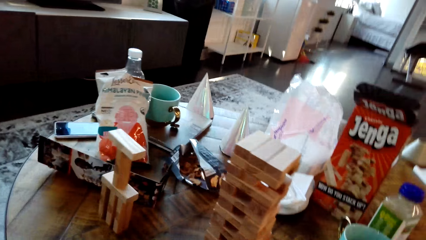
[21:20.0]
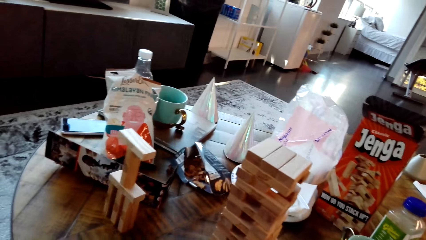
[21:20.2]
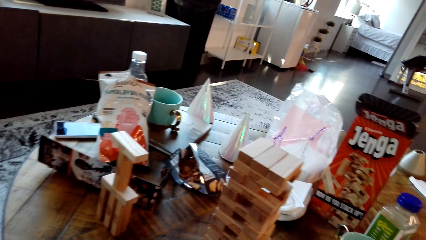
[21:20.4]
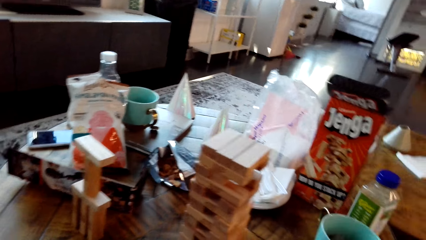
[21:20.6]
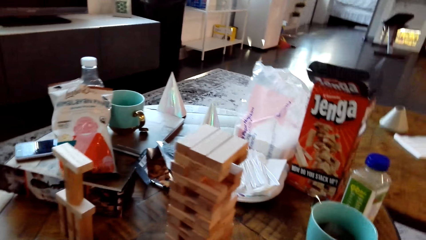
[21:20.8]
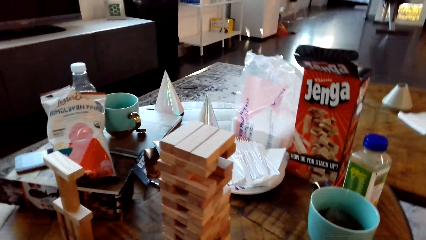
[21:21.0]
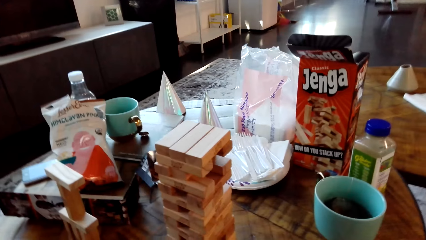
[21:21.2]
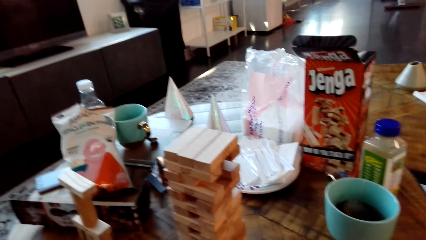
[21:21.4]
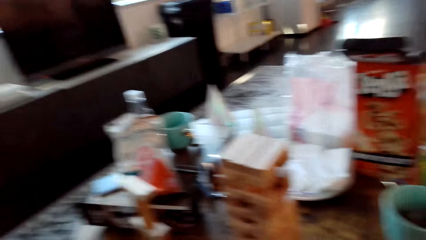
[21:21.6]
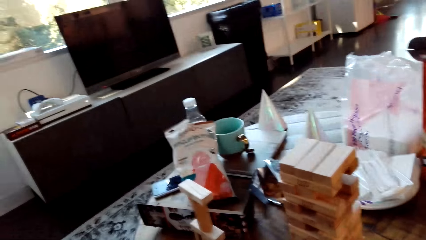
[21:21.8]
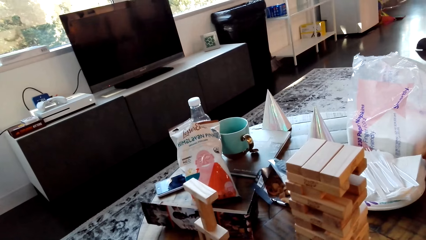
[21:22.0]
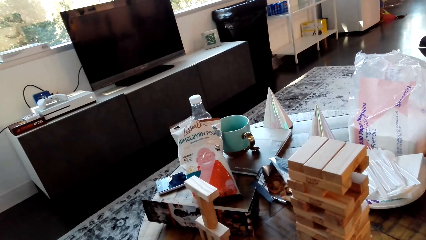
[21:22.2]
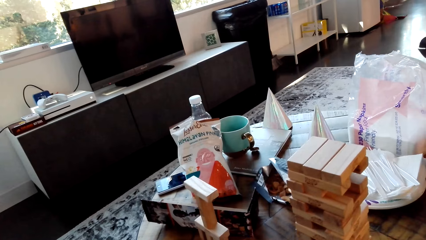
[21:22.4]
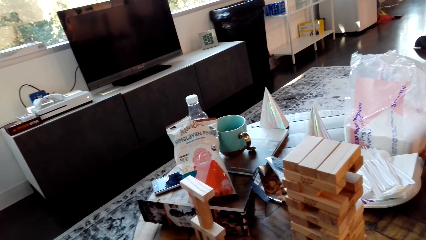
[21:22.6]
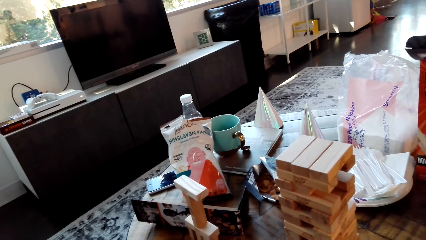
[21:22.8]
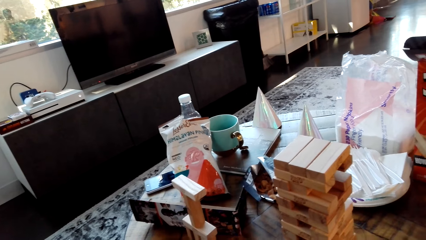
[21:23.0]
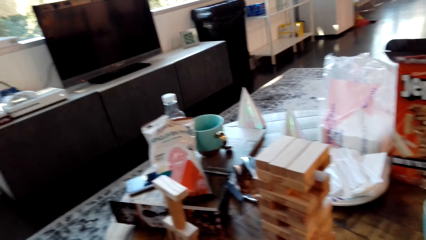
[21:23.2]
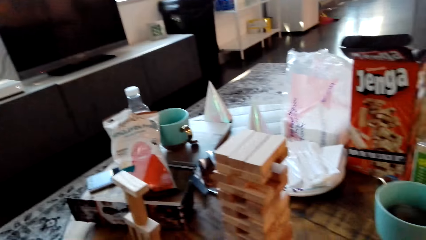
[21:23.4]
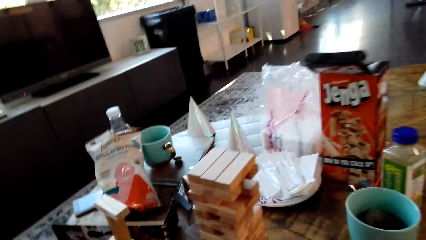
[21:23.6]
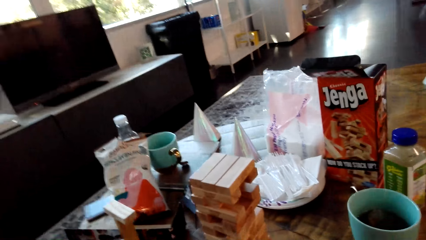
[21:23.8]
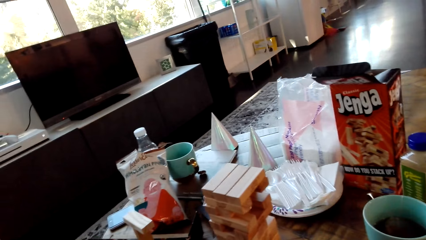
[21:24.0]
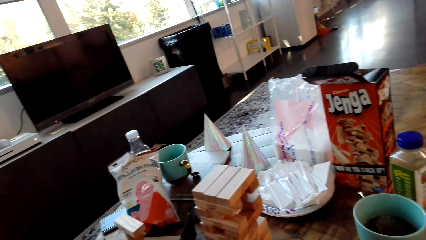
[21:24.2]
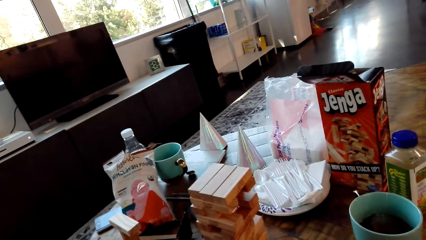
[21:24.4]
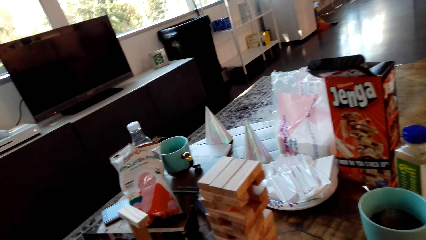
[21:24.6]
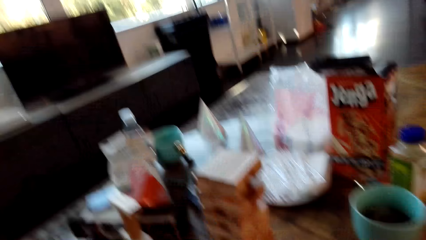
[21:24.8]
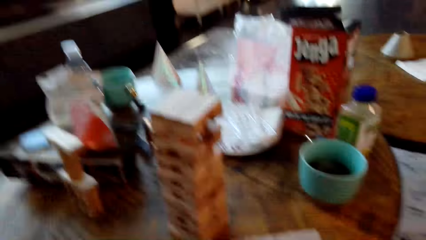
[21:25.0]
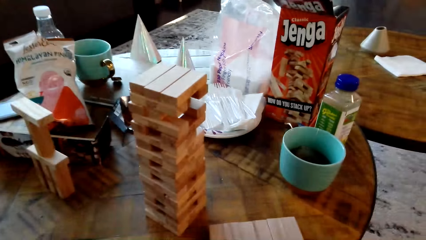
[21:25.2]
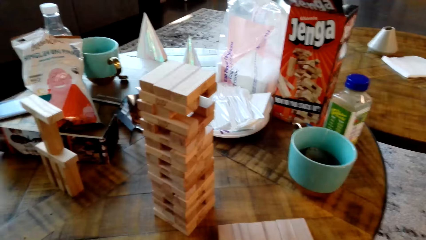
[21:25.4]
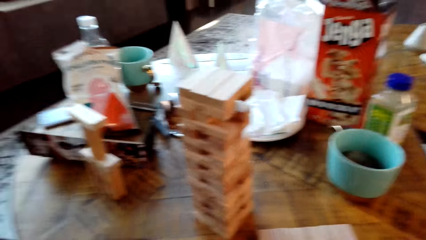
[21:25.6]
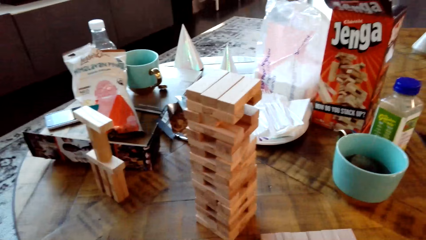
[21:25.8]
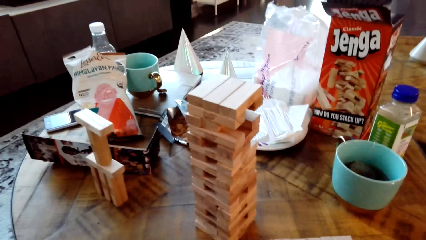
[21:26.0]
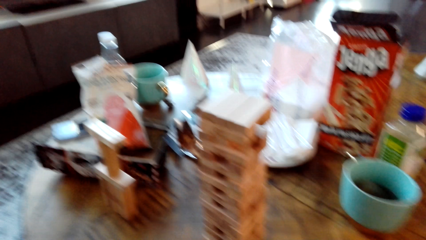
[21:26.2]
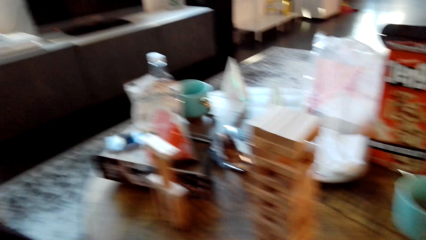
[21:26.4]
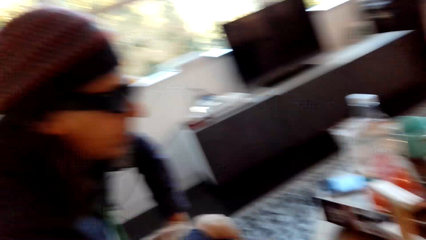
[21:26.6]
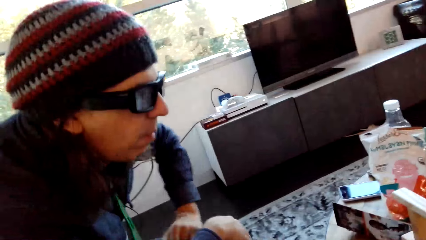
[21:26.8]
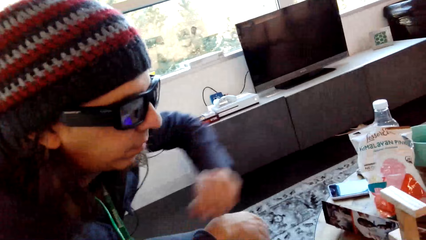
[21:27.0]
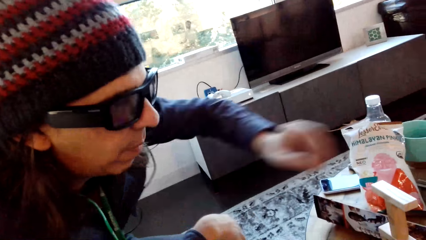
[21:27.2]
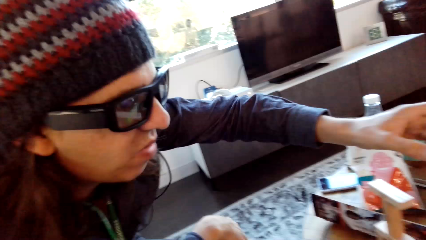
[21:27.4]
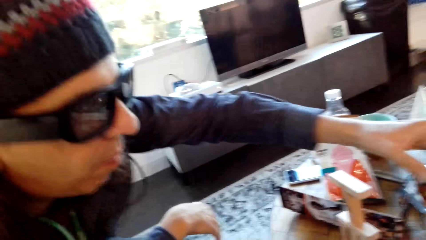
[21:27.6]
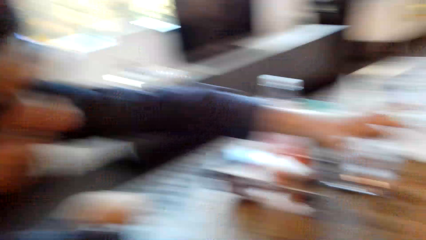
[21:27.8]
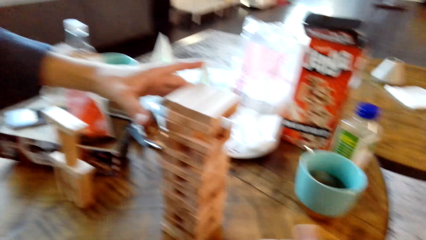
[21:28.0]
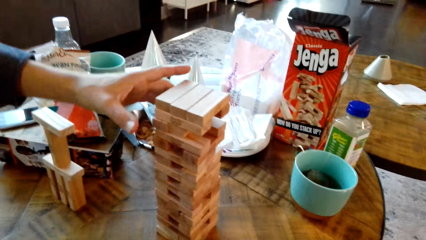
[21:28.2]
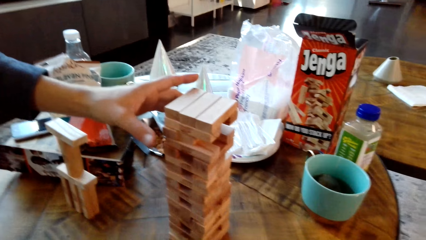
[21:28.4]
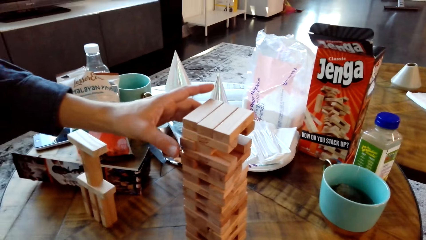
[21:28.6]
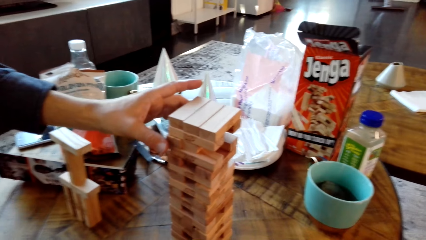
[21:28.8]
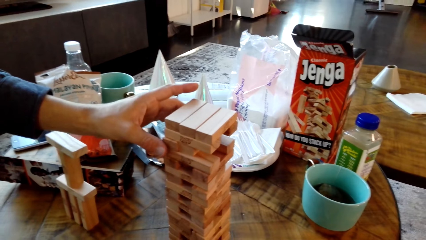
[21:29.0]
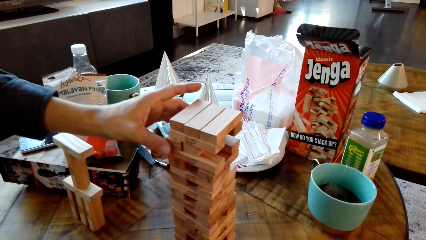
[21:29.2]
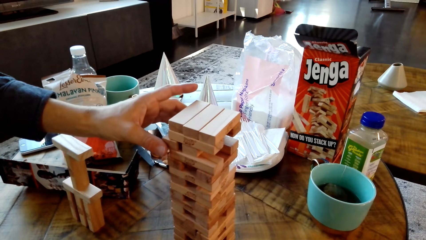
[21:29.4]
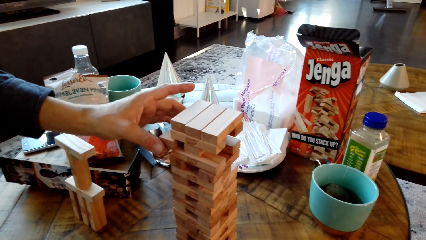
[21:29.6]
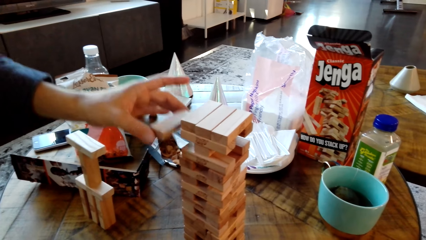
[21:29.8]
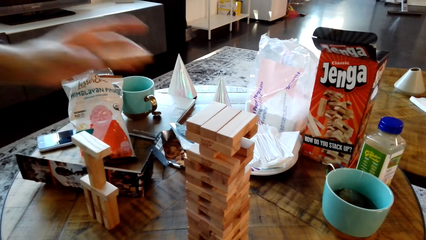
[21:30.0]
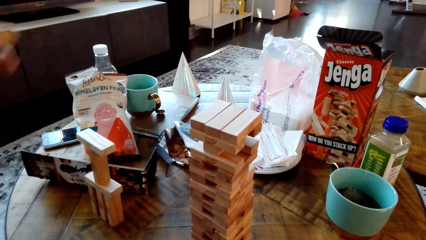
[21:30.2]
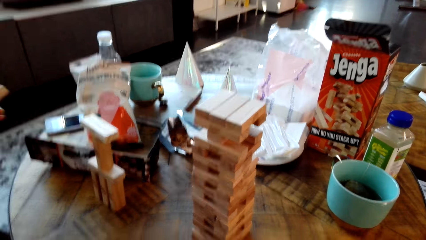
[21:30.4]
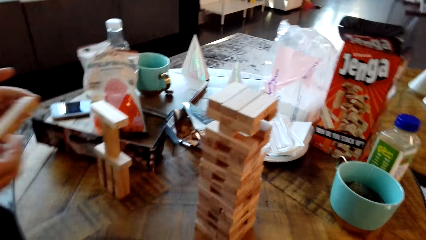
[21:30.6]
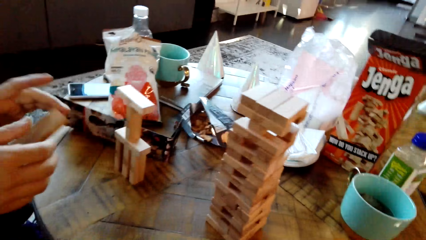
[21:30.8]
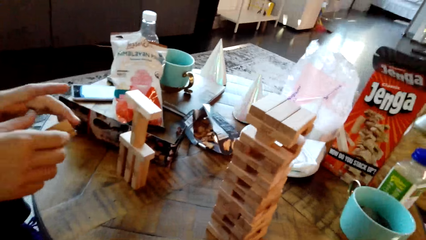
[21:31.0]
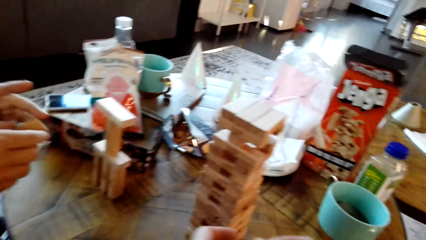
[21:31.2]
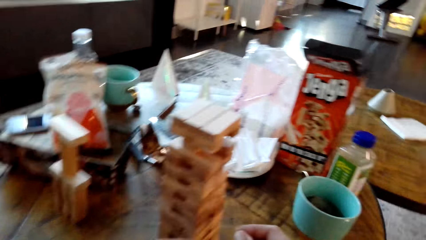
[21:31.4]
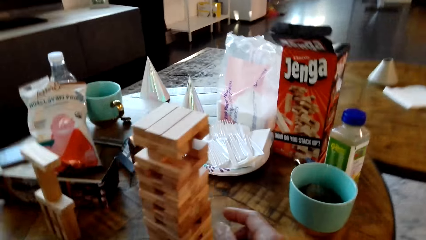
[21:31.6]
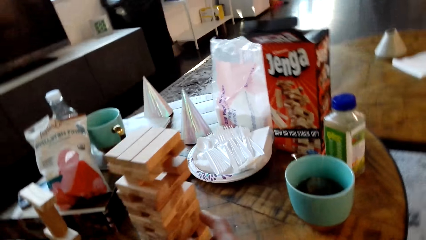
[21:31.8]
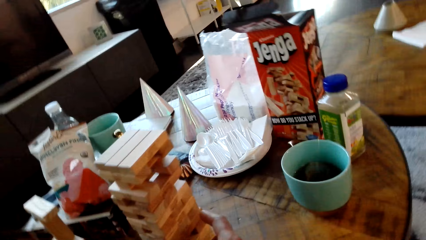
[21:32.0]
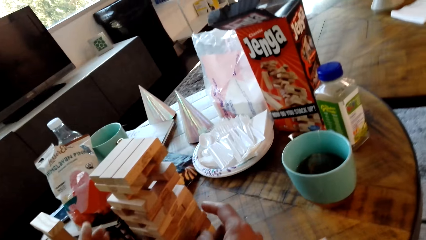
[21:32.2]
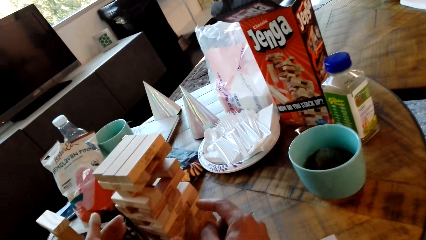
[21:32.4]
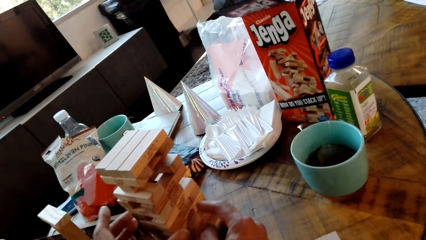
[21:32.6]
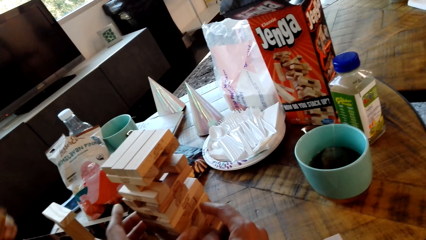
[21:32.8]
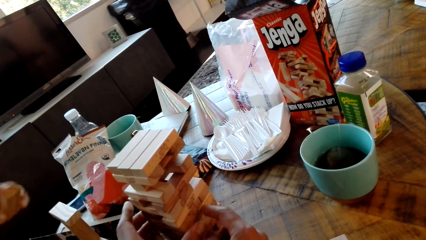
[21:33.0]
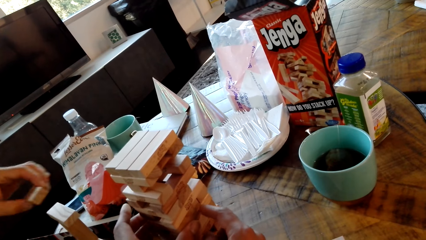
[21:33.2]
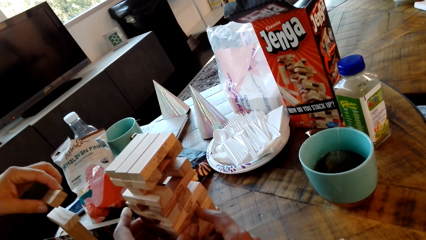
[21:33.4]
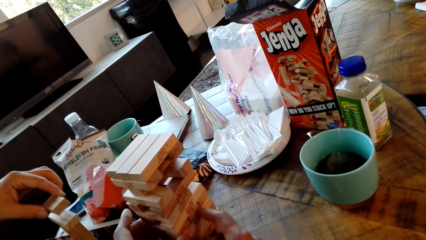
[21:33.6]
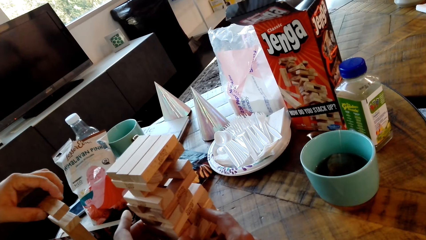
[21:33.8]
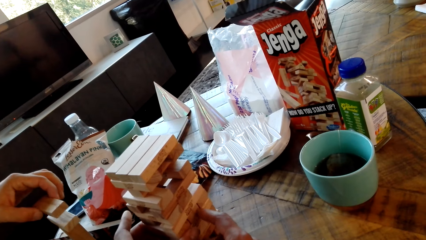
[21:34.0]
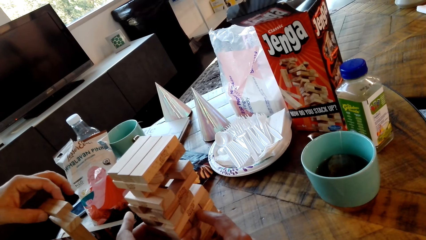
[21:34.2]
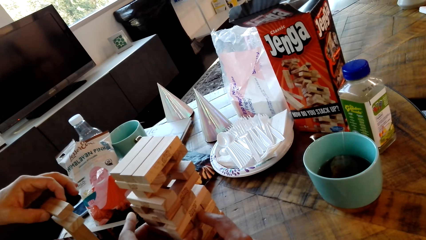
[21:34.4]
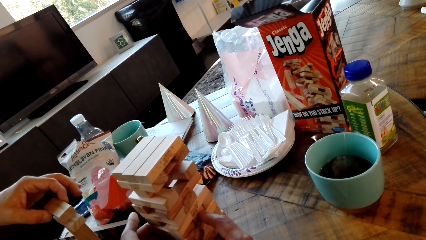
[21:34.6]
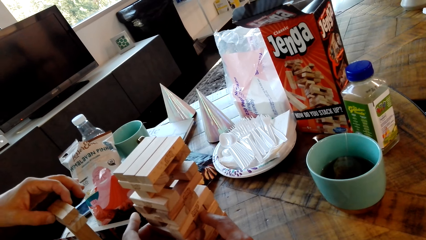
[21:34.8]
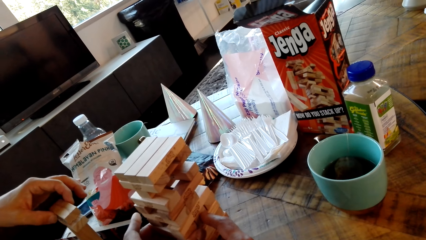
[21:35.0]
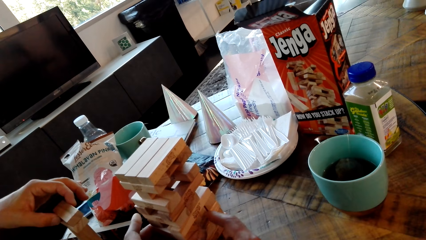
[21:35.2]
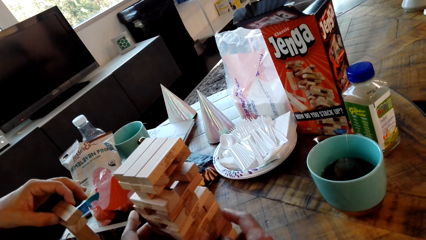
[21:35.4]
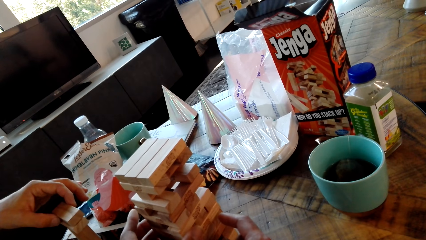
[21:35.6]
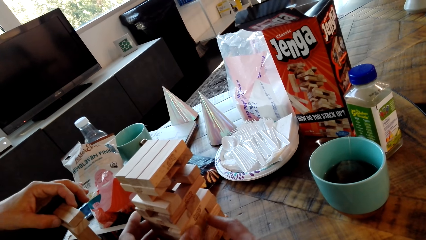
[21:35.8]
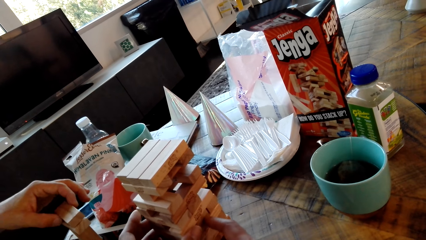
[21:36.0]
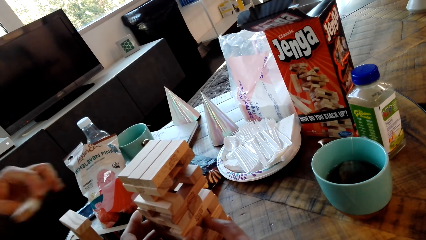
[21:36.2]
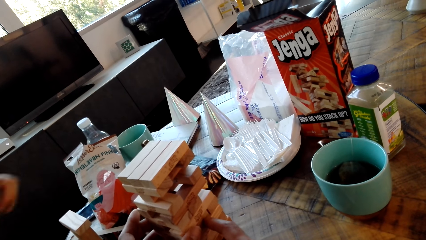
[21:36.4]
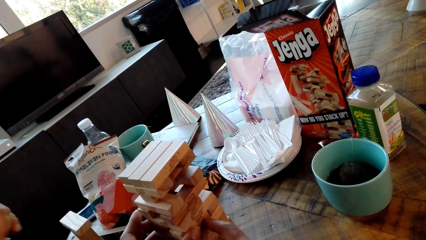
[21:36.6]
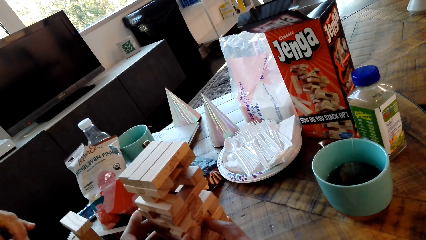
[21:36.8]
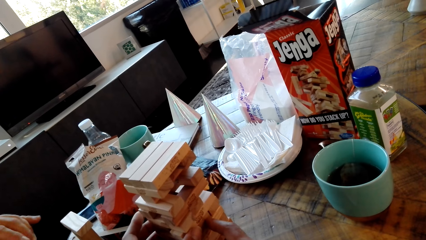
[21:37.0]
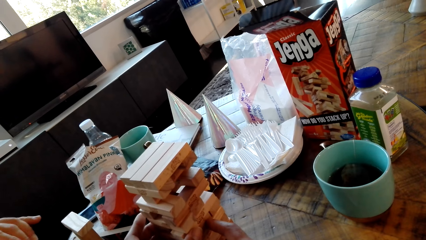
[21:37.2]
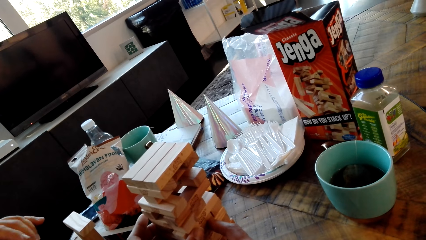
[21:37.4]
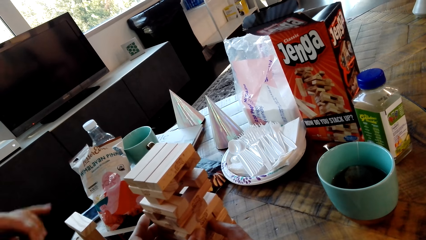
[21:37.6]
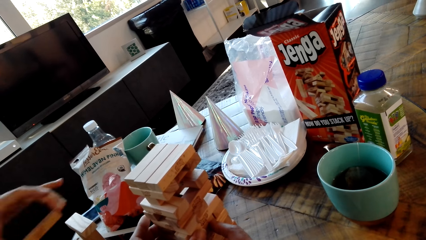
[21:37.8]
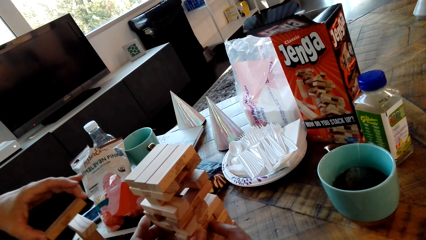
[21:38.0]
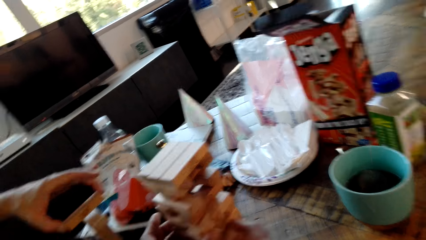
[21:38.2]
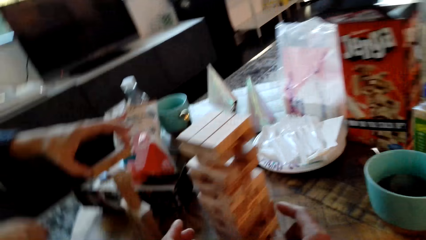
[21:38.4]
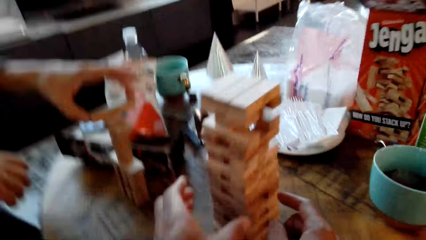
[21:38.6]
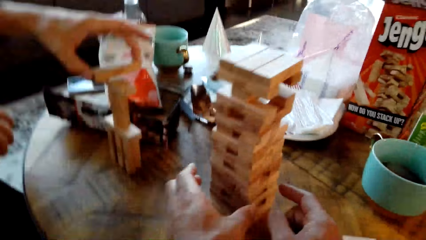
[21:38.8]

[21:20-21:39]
The camera wearer dialogues with a man. The man holds something on the table. The man picks up a wood. The camera wearer holds something on the table.
